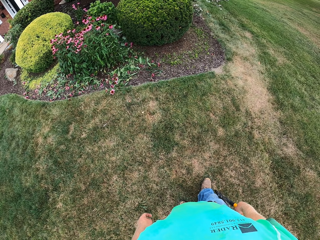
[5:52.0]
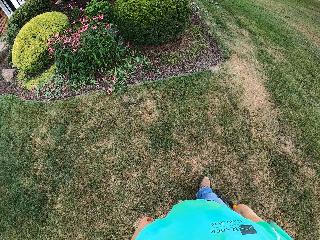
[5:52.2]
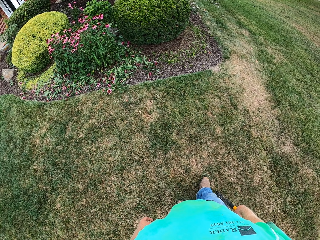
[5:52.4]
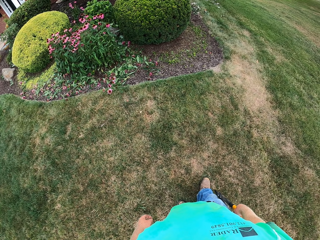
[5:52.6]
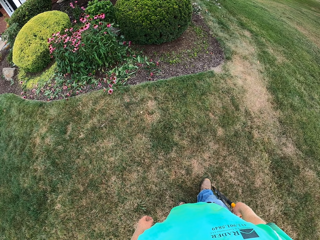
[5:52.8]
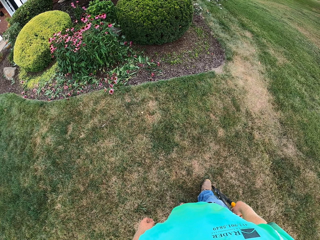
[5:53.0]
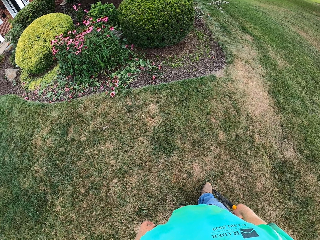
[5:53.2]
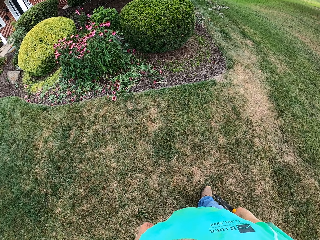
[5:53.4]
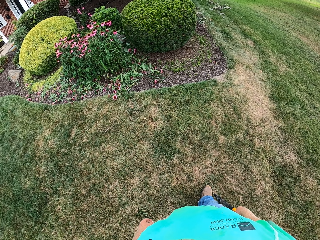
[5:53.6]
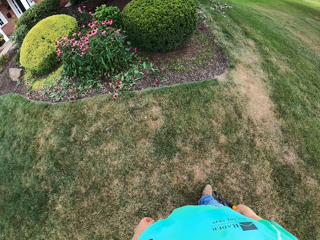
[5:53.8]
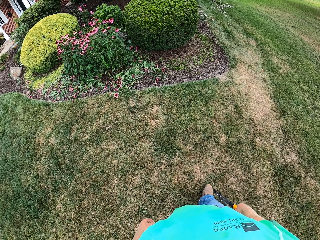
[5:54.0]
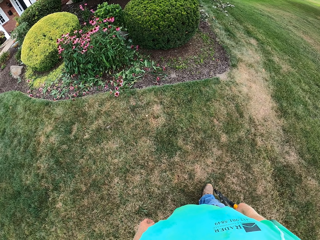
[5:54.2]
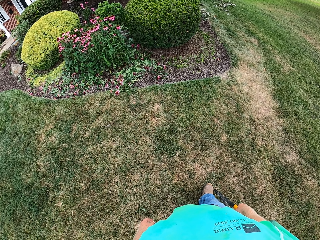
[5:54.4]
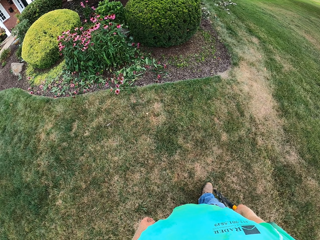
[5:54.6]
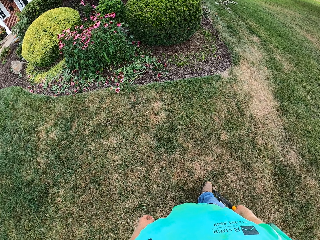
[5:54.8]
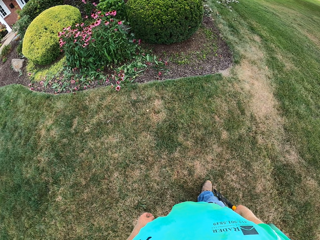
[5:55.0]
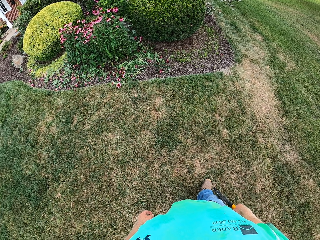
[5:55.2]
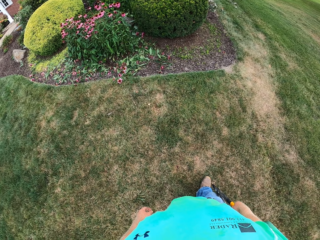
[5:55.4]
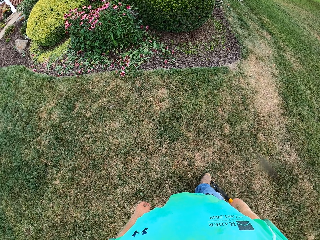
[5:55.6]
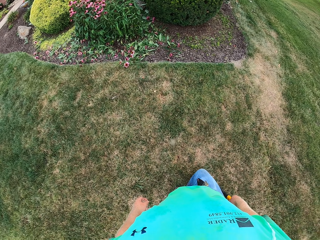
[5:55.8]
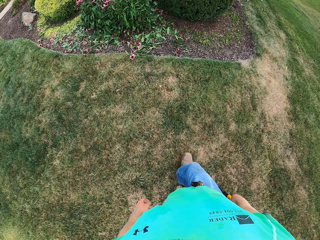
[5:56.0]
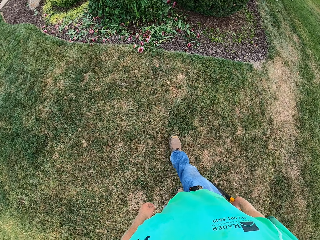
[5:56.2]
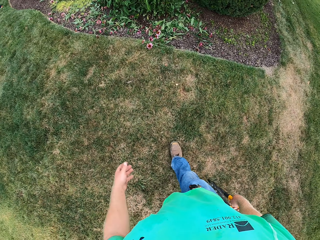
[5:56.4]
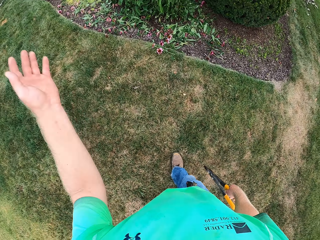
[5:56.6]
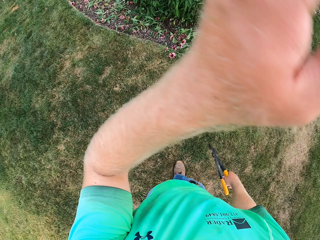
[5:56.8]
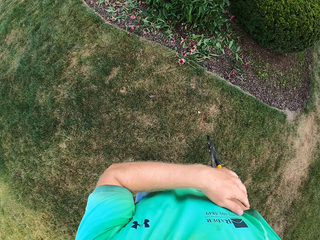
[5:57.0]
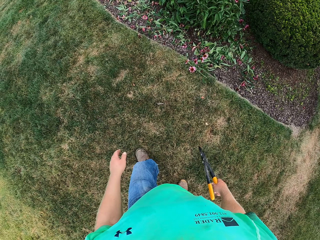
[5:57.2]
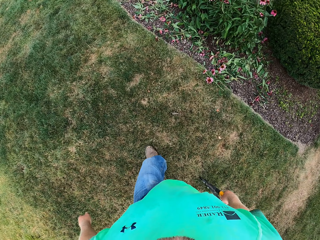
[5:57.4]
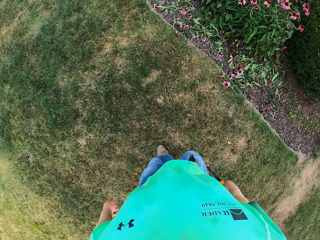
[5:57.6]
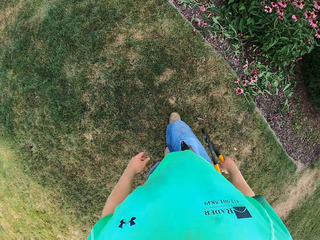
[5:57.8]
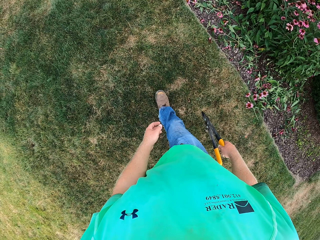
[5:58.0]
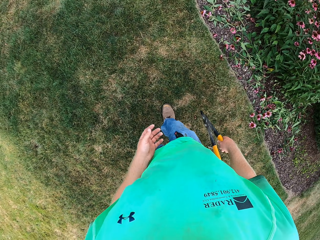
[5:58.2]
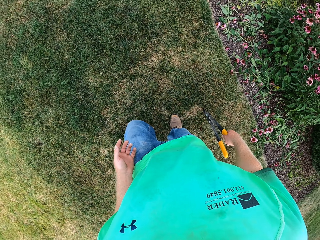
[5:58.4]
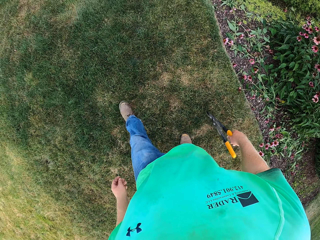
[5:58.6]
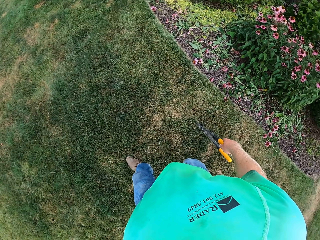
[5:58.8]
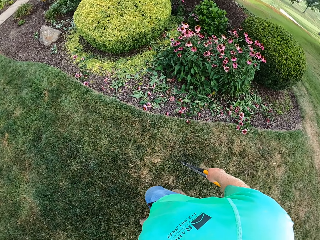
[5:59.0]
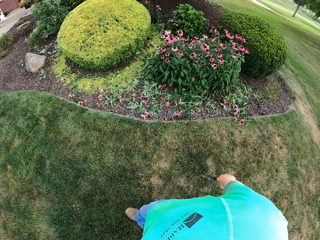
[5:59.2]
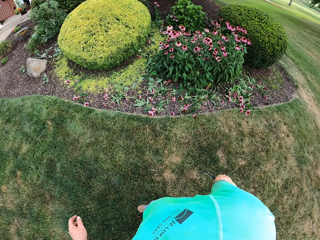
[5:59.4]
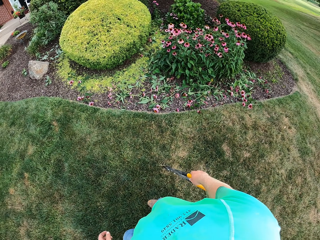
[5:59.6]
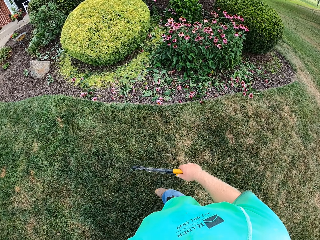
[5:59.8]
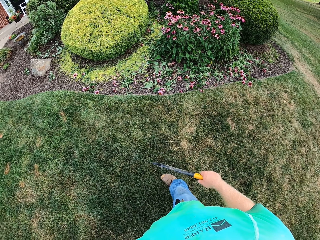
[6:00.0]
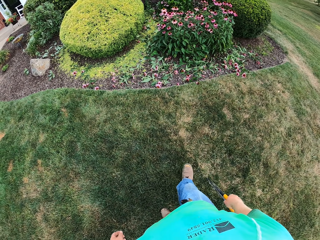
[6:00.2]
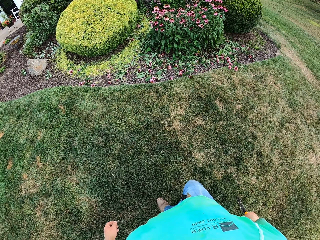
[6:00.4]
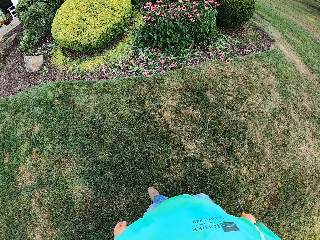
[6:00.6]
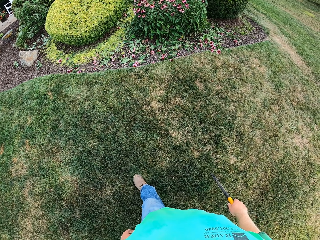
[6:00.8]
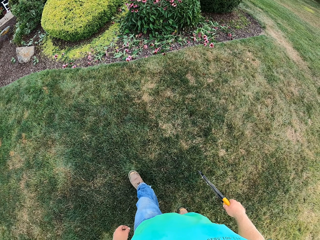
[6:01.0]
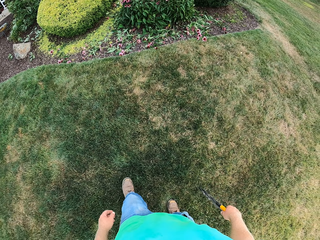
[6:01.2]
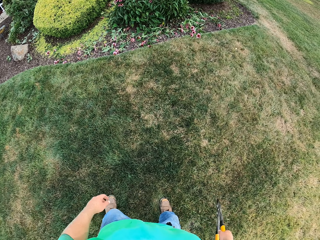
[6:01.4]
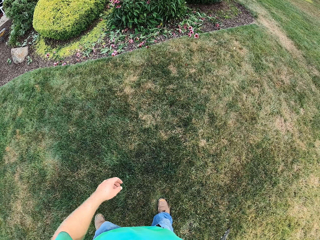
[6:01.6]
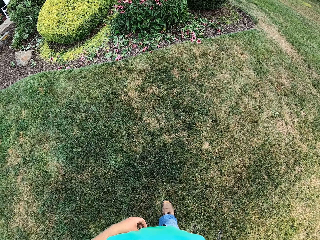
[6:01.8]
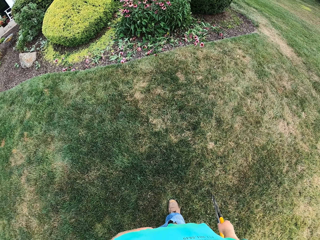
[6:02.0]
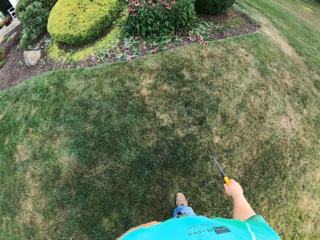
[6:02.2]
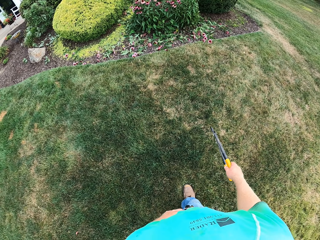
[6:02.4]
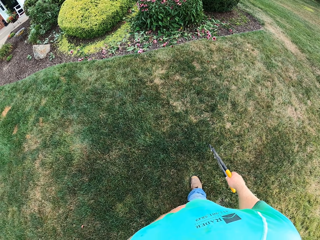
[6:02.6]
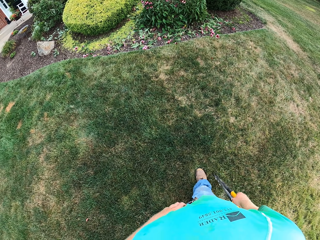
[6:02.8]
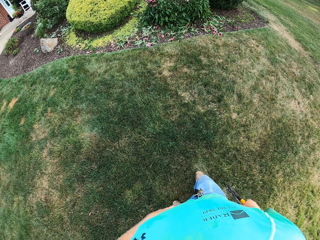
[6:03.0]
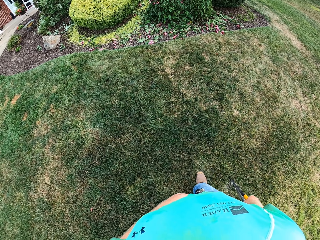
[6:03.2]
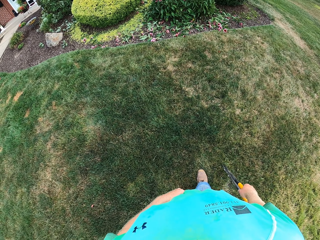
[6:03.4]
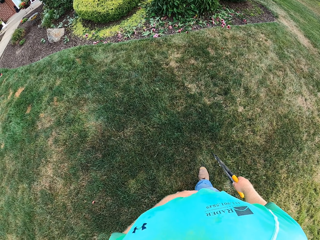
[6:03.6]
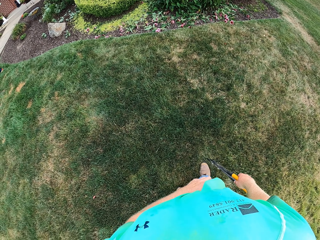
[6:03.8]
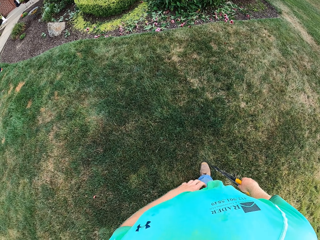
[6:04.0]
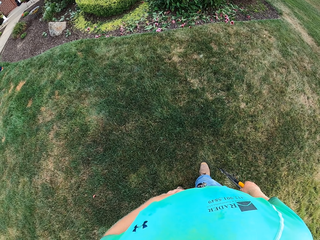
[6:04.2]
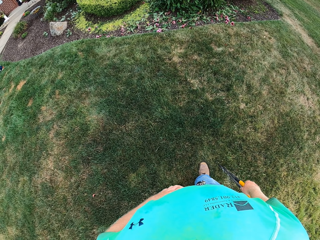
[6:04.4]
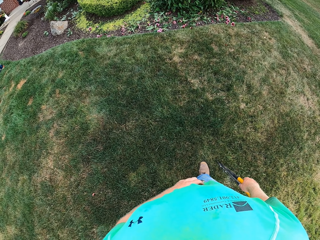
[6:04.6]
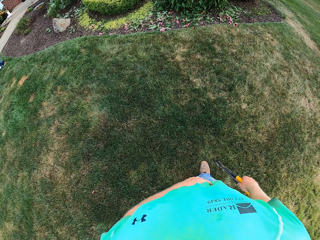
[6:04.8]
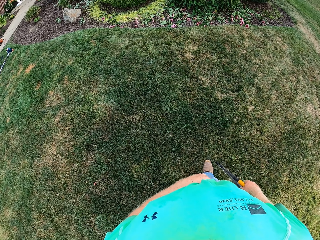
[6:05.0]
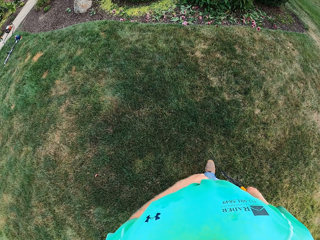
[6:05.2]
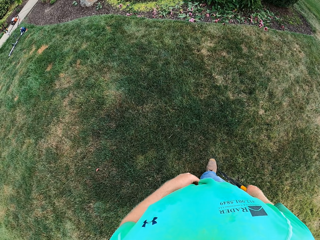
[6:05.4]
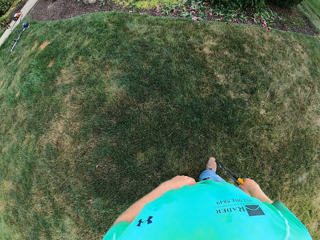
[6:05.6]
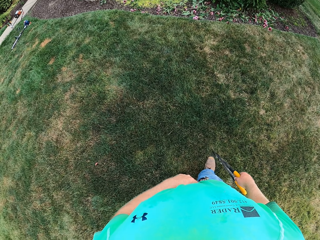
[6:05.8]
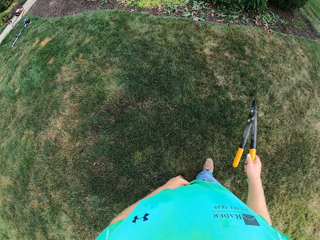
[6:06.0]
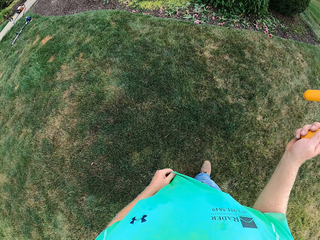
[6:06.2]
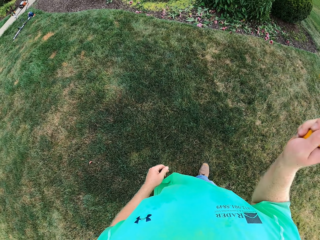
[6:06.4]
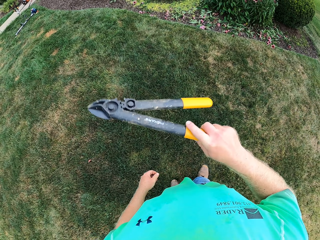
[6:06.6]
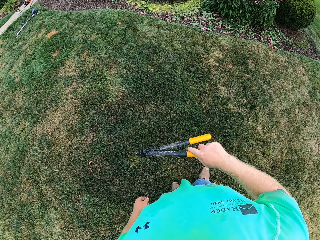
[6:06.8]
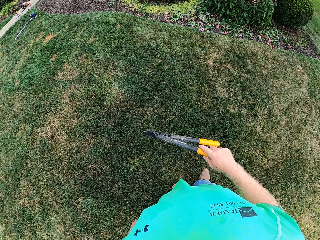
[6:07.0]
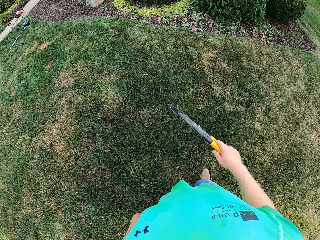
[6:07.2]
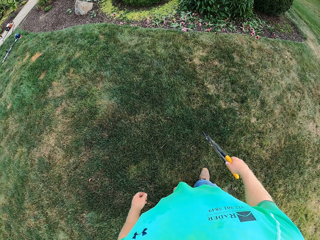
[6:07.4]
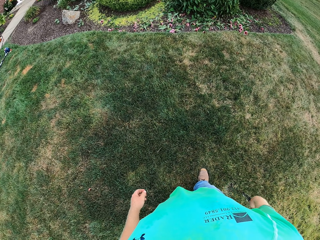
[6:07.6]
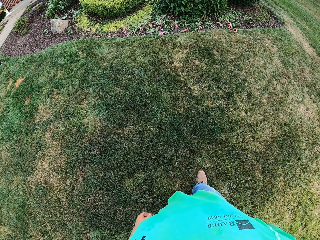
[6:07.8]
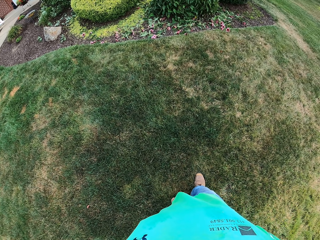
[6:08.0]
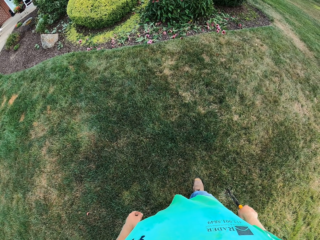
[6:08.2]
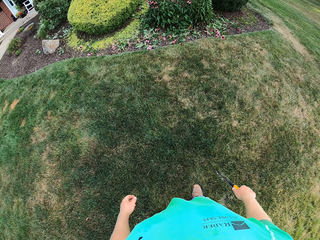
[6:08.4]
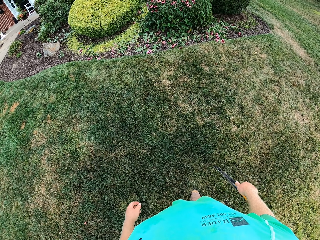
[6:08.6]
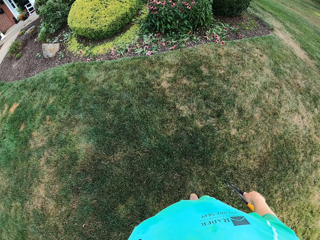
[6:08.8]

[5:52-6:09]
The camera wearer swings the left hand. He walks on the lawn. He scratches his waist. He swings the right hand with the pruning shears. He looks at the garden.

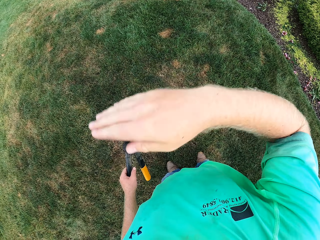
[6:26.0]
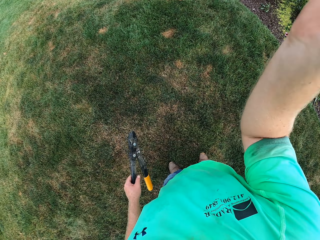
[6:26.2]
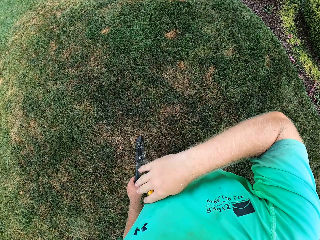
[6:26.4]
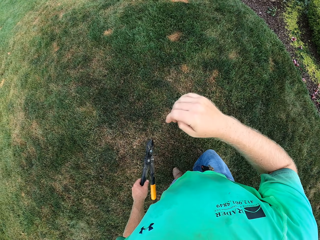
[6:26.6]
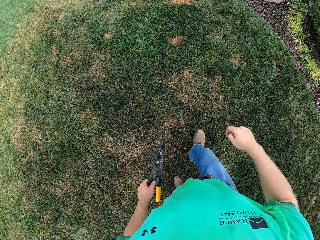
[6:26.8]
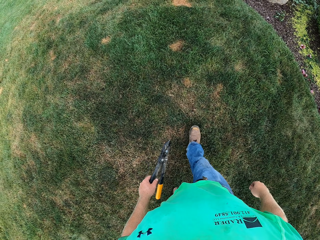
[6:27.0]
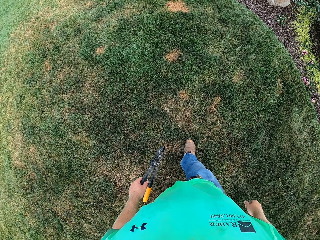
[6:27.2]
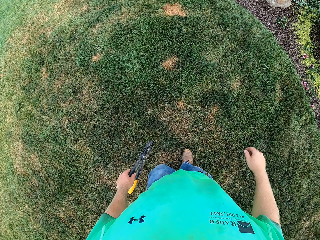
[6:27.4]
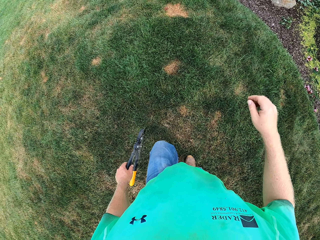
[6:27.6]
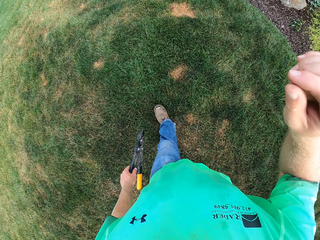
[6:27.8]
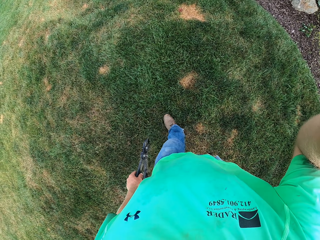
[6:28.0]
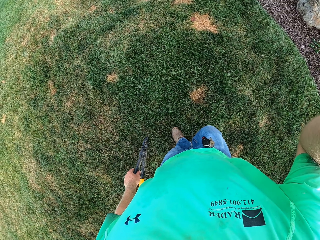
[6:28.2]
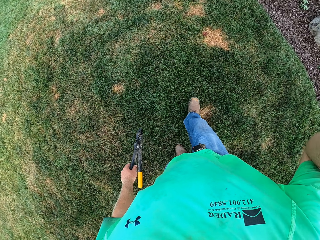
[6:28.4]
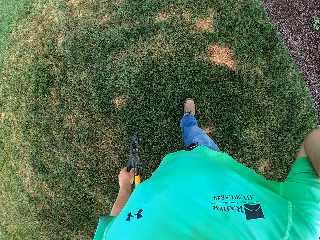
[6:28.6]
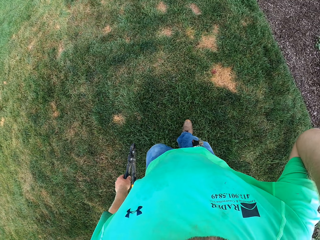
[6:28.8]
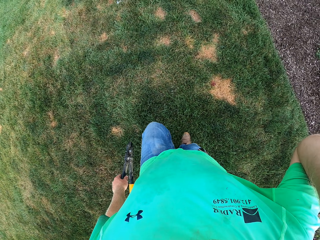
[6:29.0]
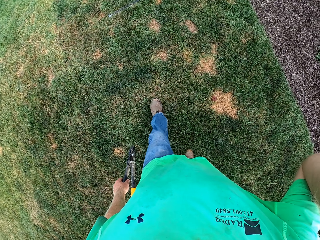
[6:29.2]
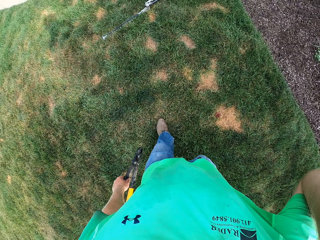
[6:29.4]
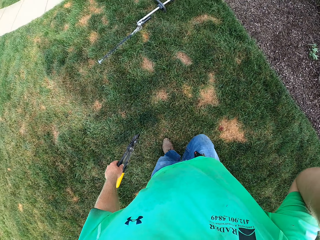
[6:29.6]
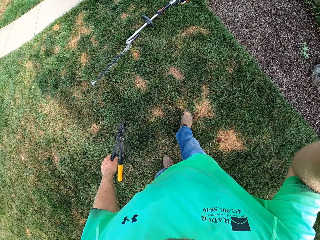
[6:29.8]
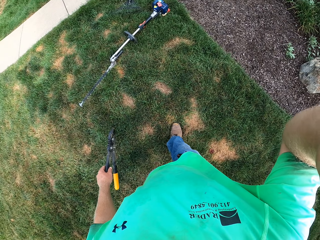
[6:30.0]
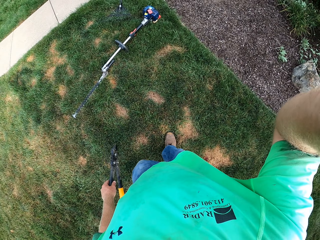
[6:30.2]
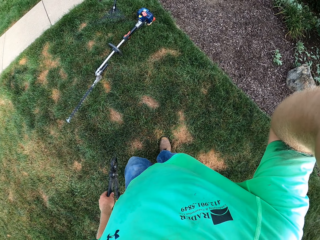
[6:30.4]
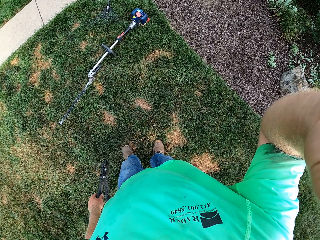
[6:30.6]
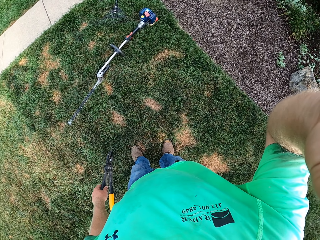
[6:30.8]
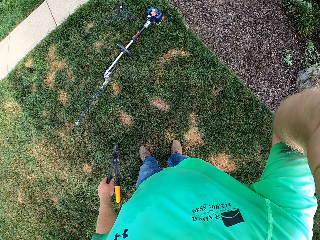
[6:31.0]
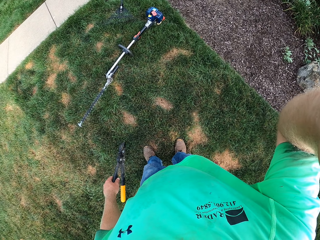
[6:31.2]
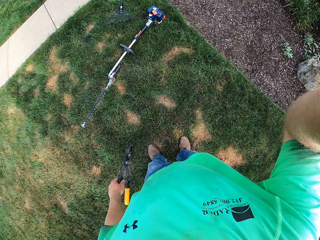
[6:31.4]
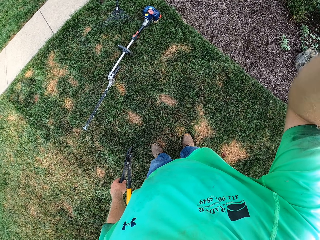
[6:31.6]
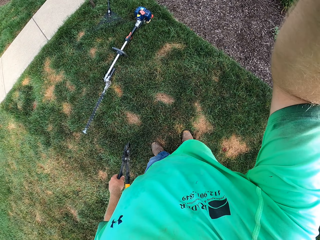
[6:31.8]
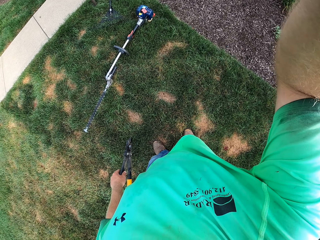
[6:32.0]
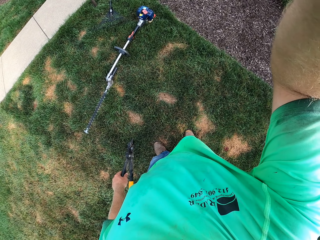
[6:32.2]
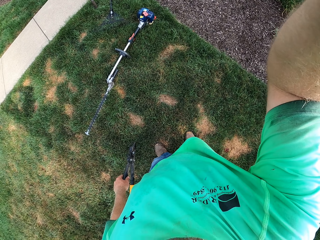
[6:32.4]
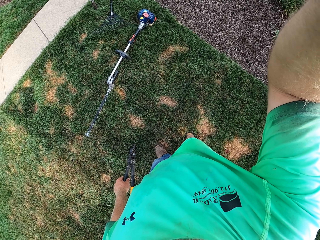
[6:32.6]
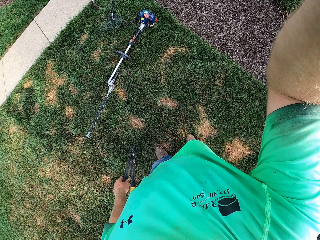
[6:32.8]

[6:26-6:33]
The camera wearer walks on the lawn. He raises the right hand. He adjusts the camera with his right hand. He walks on the lawn.
